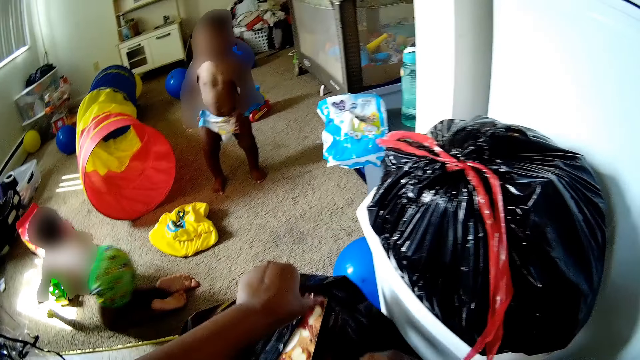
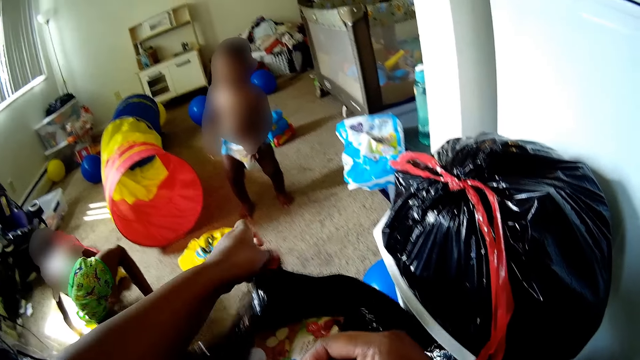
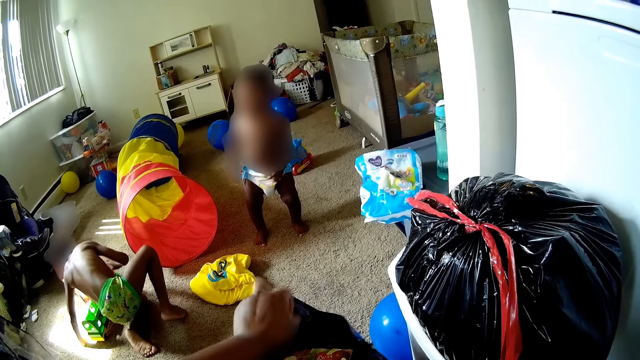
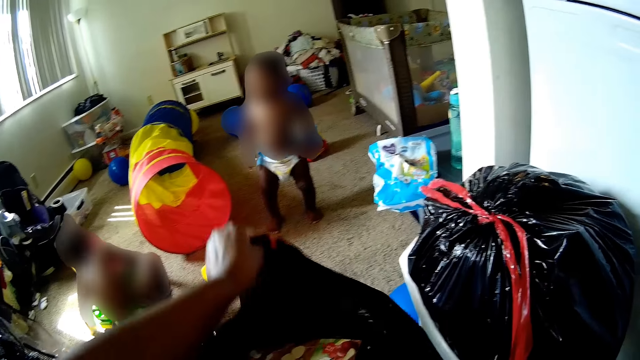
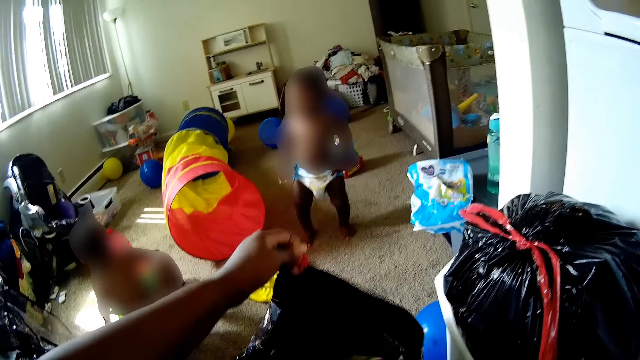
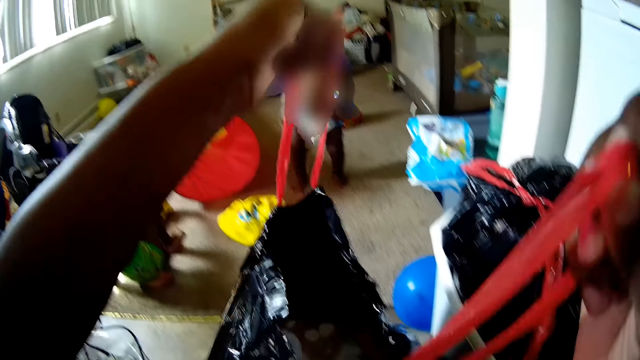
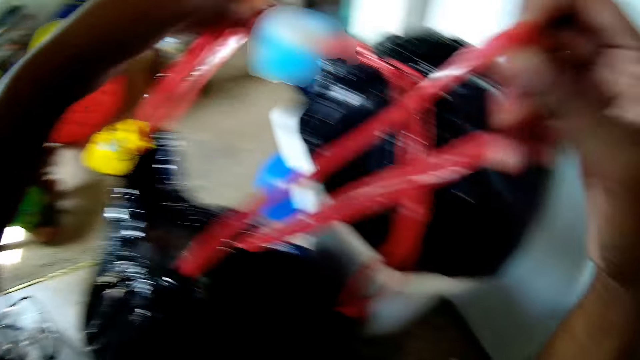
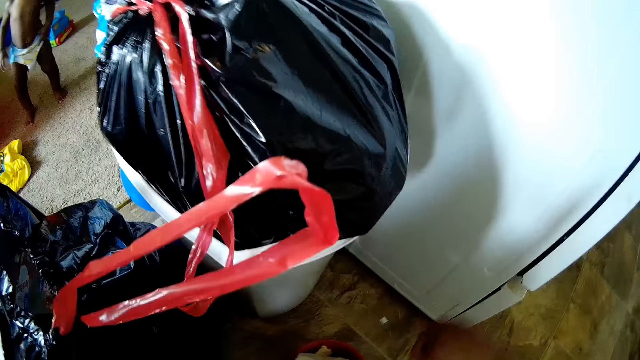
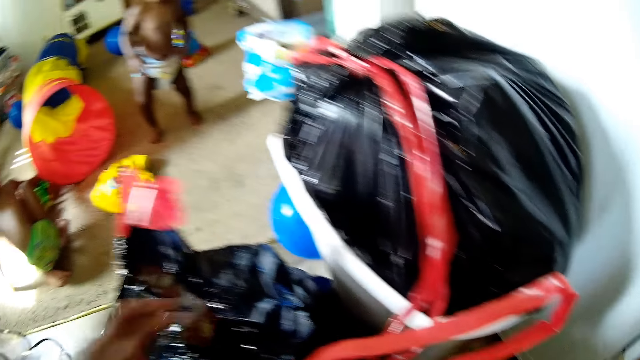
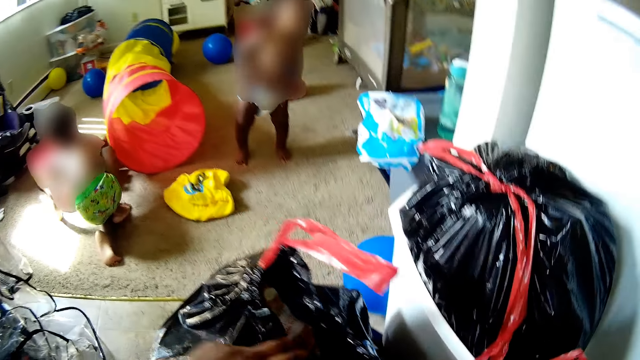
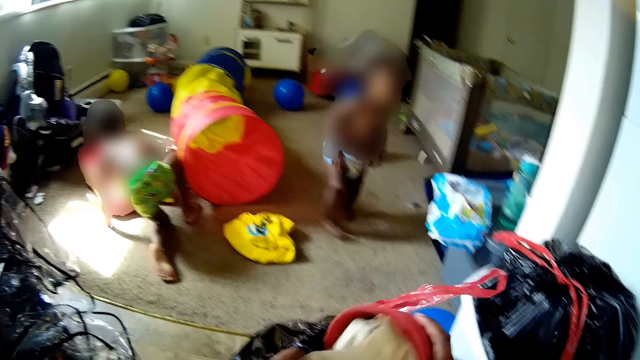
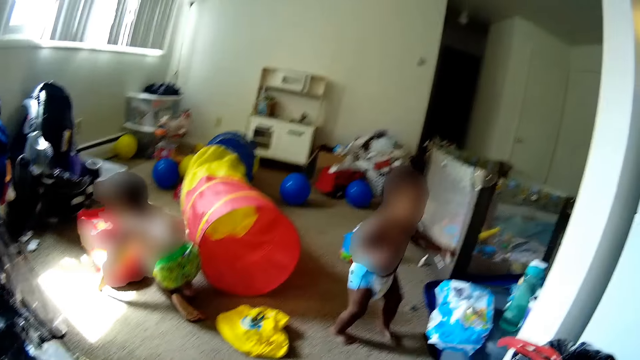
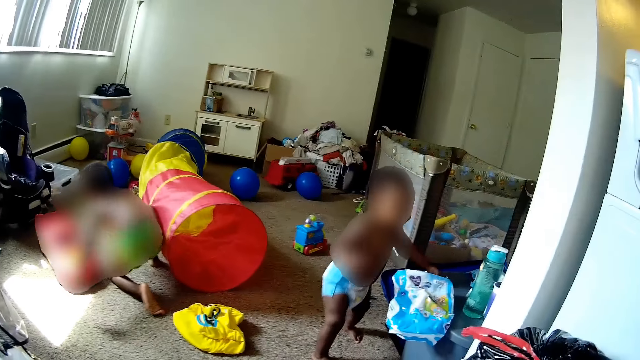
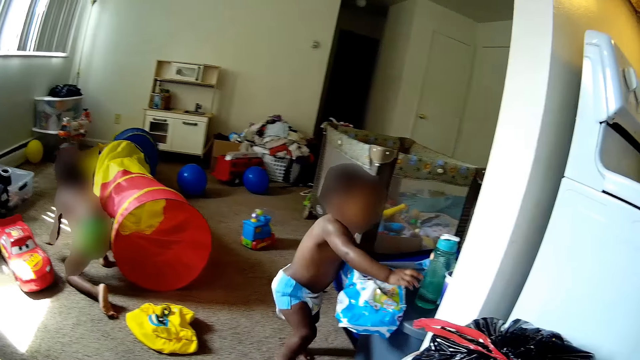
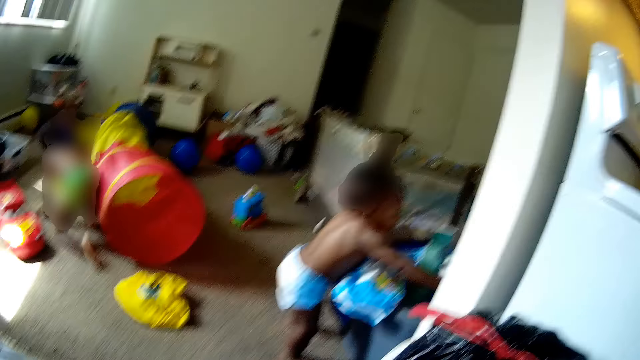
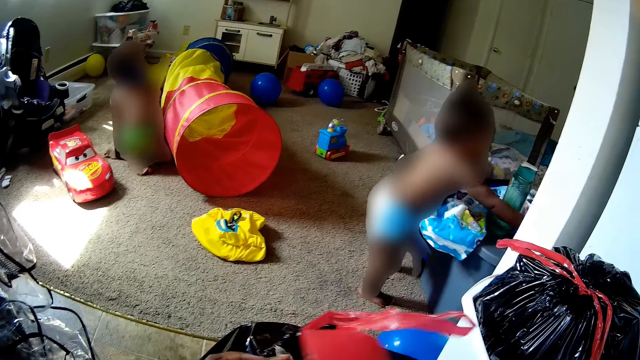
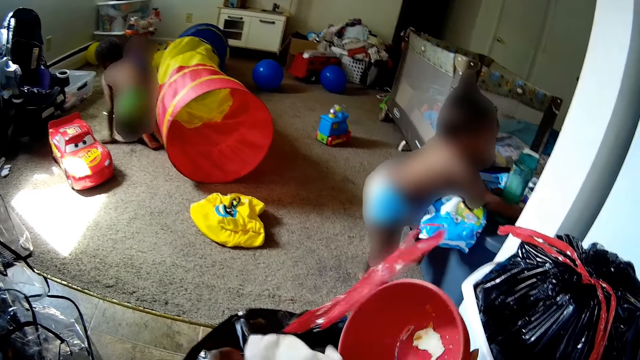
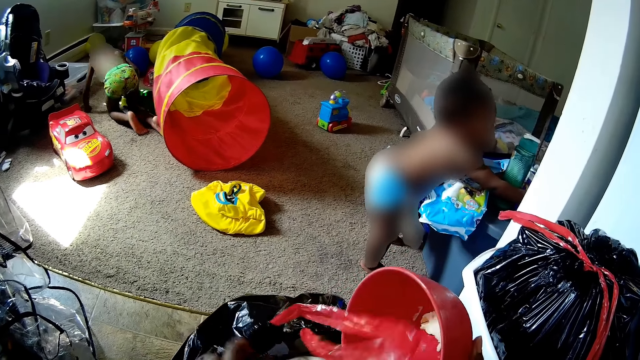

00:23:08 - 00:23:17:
The camera wearer covers the nylon paper. She pours dirt in a bowl in her right hand in the trash bag.

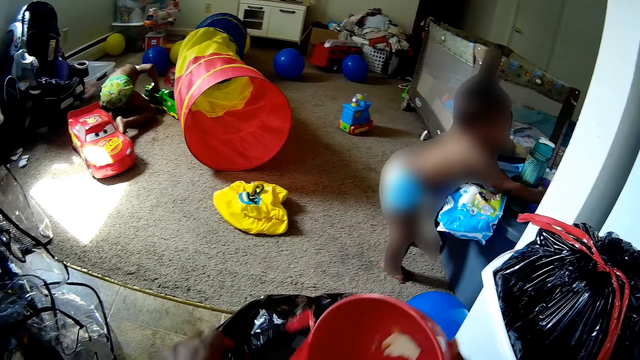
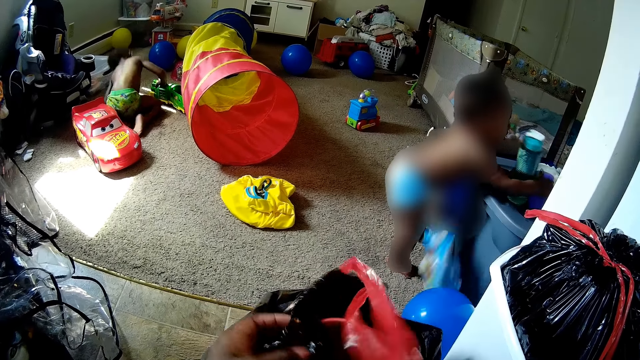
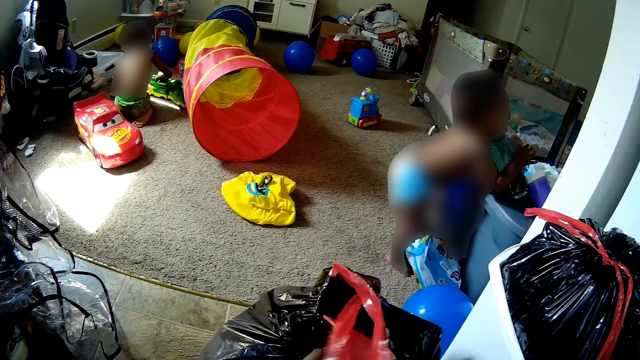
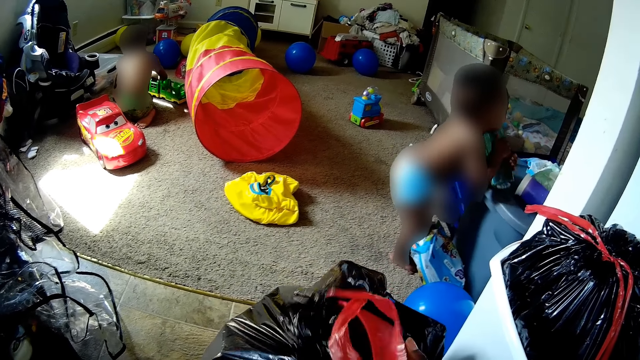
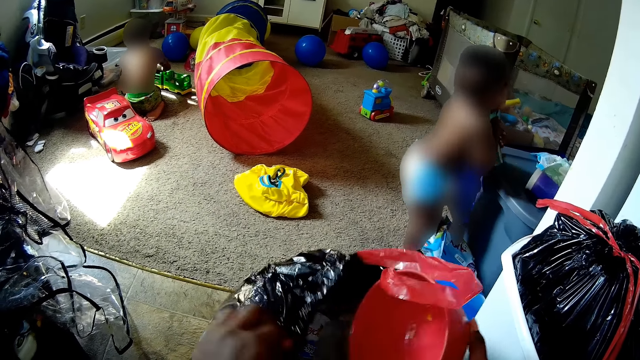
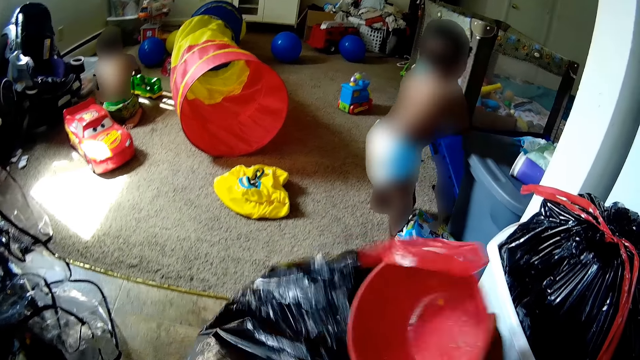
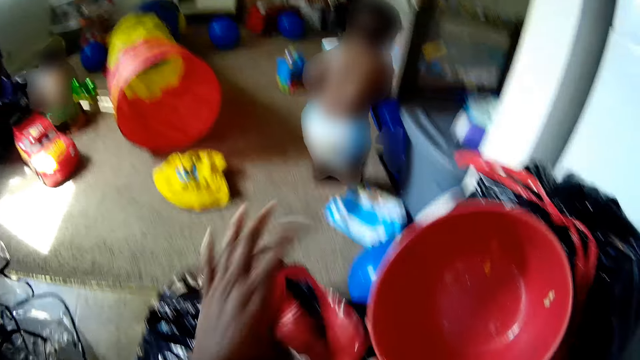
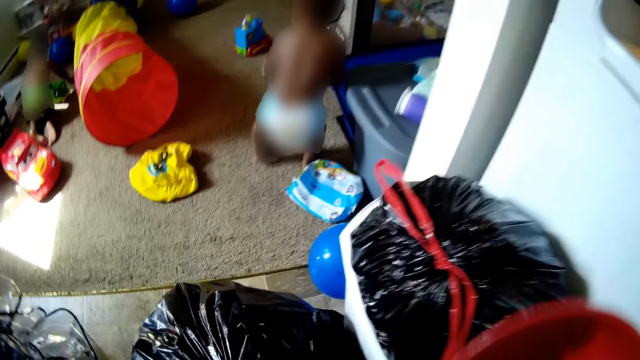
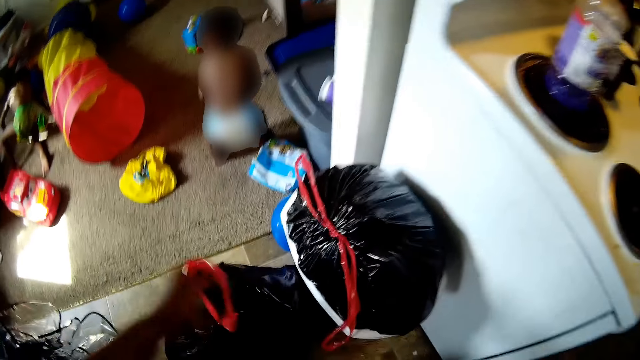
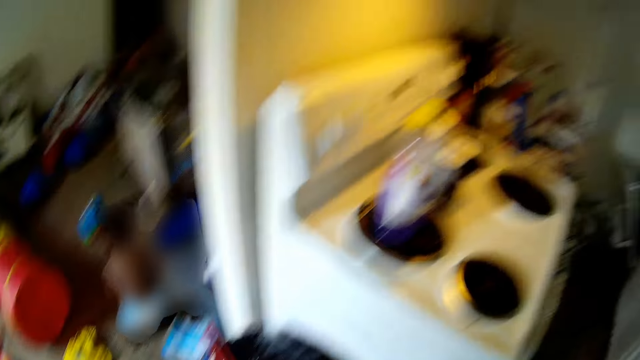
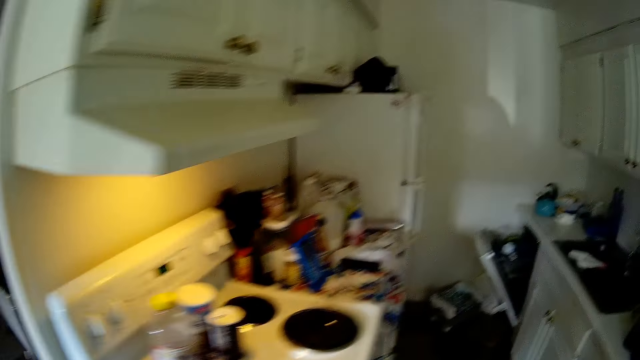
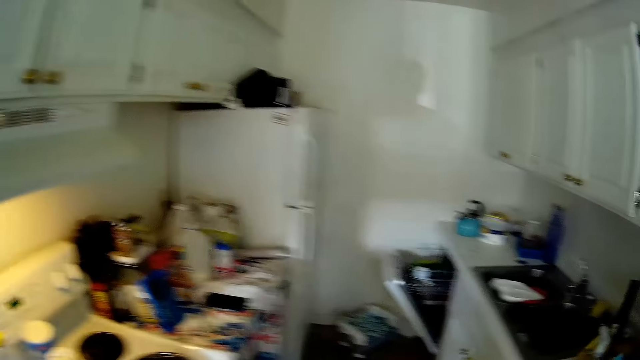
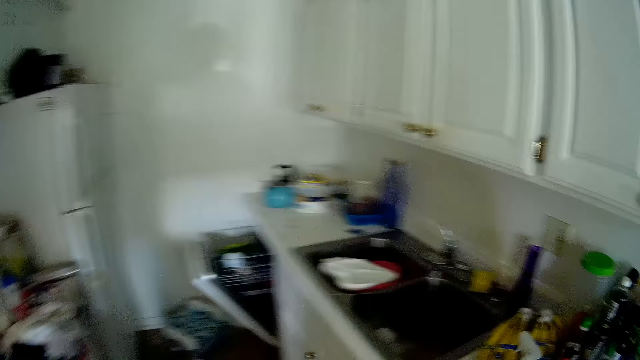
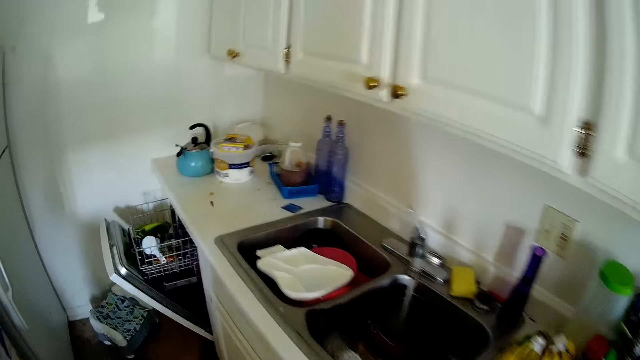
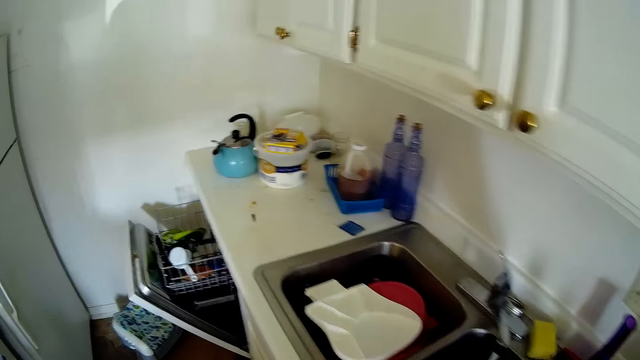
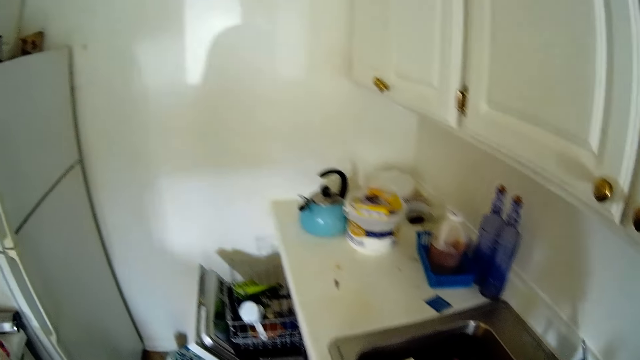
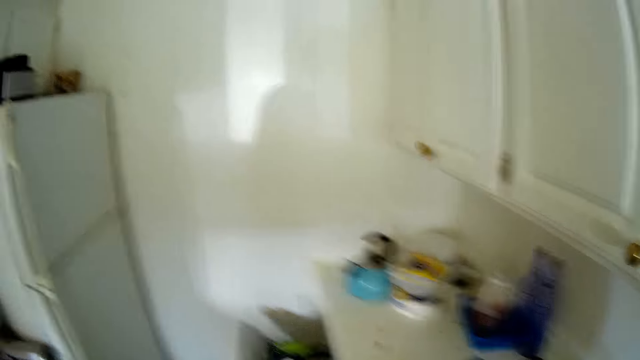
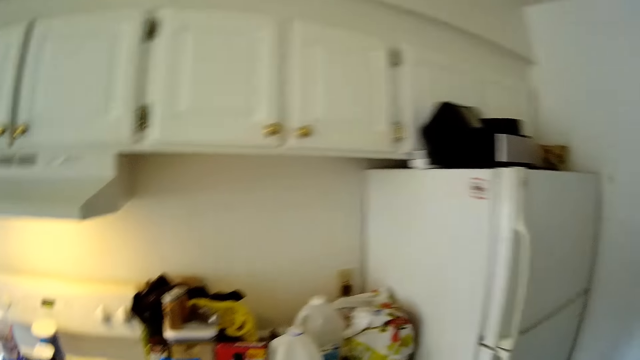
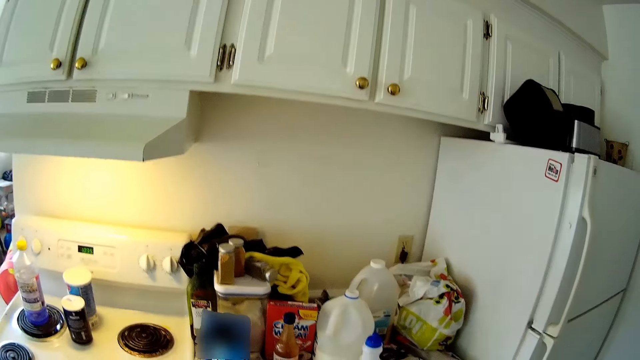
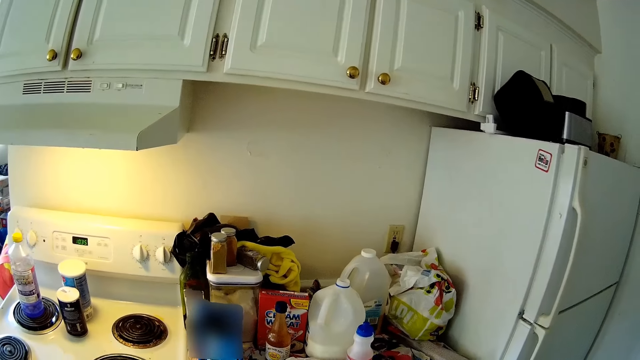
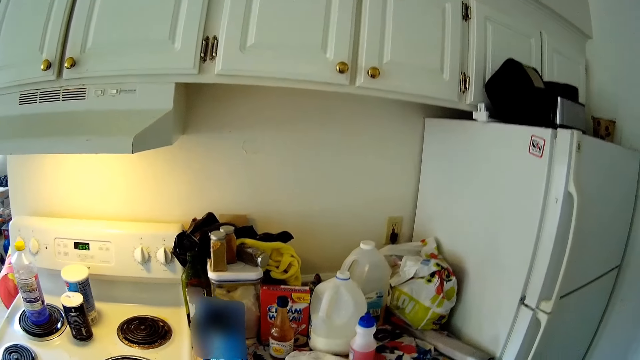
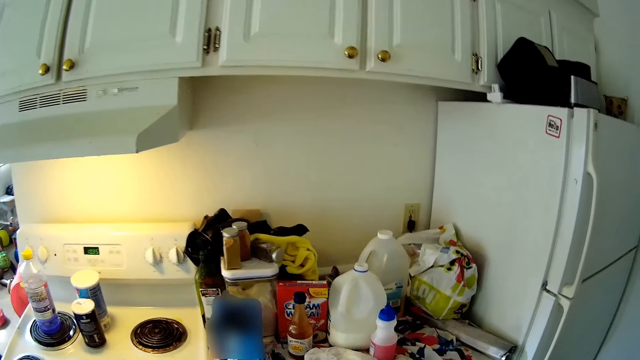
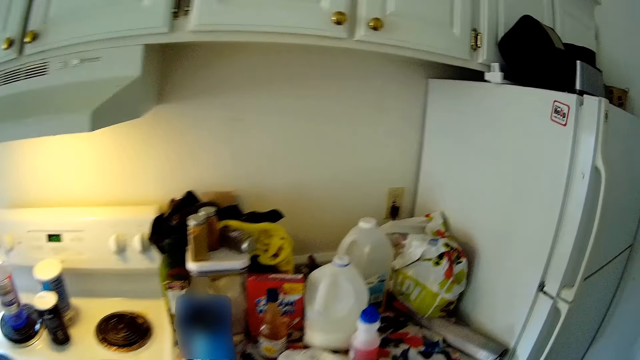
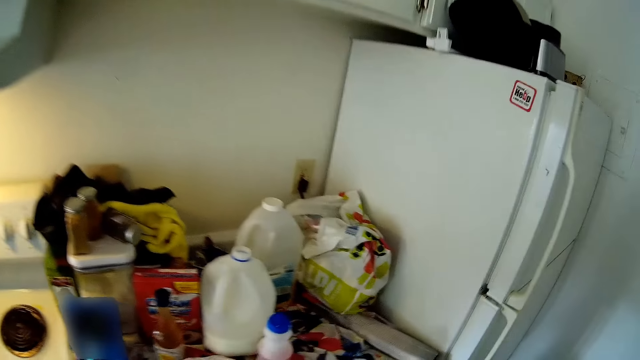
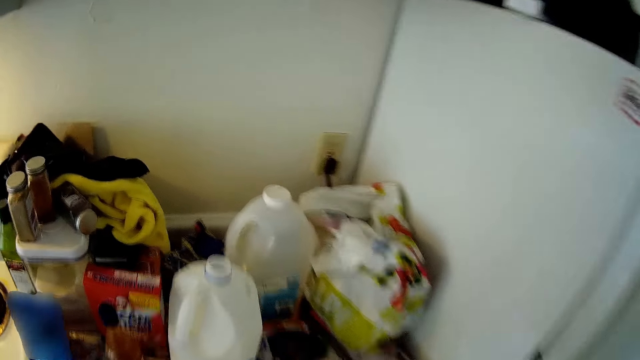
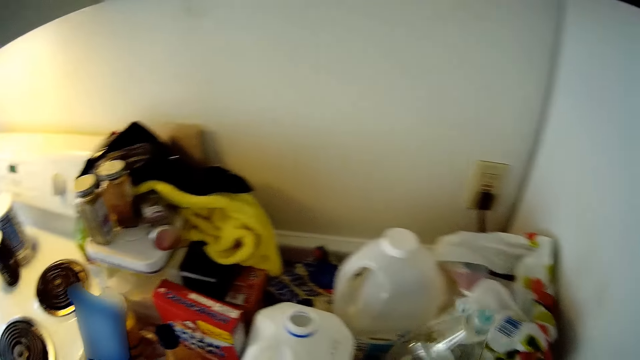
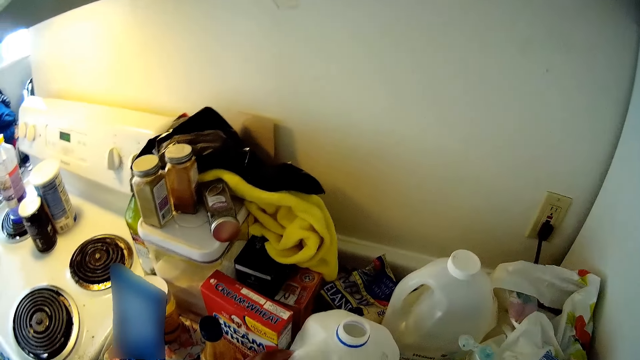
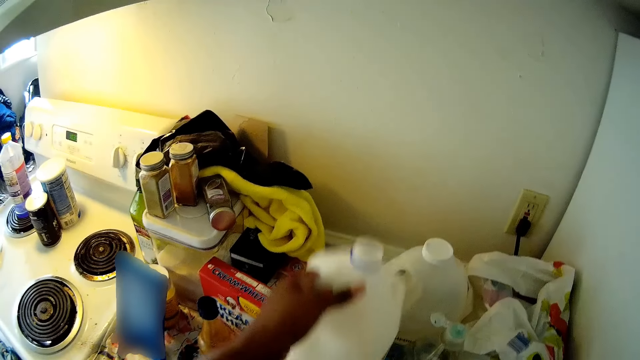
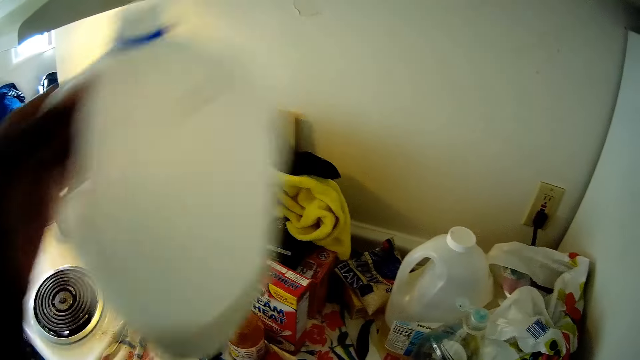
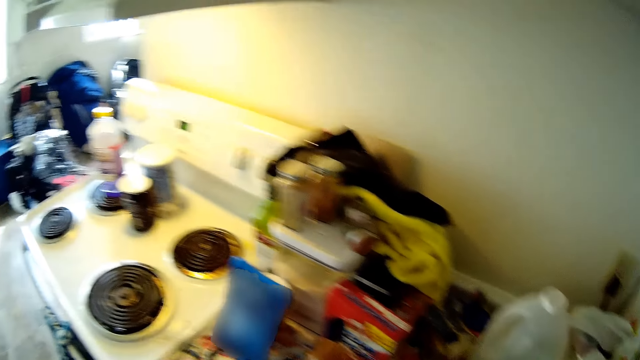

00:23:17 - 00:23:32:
The boy moves the toy on the floor with his right hand. The baby picks up a bottle of water. The camera wearer takes out a bowl from the trash bag with her right hand. The baby carries the water bottle from a plastic table with both hands. The camera wearer tightens the trash bag with her left hand. She covers the nylon paper. She walks in the room. She drops a bottle in her right hand on the table. She takes a keg from the table with her left hand.
